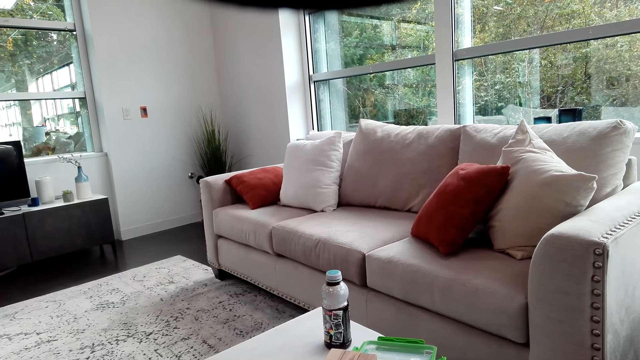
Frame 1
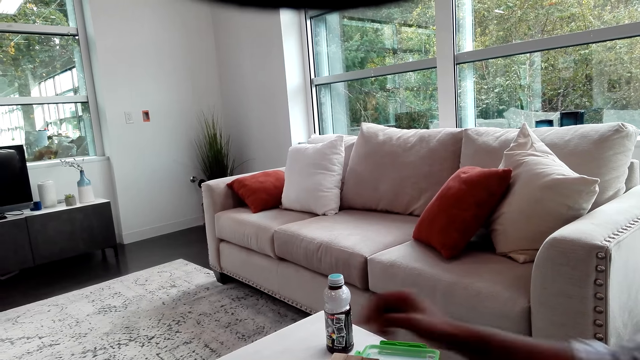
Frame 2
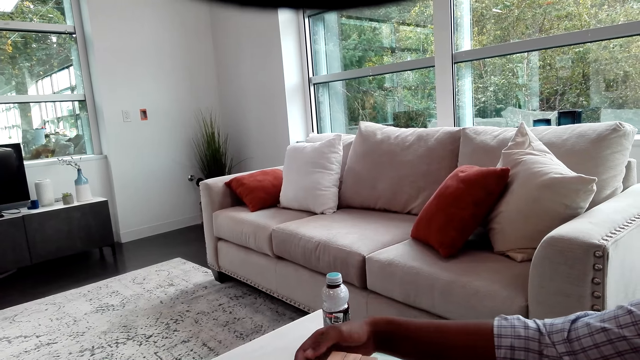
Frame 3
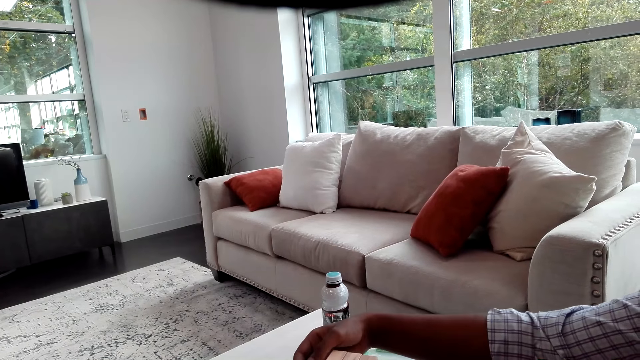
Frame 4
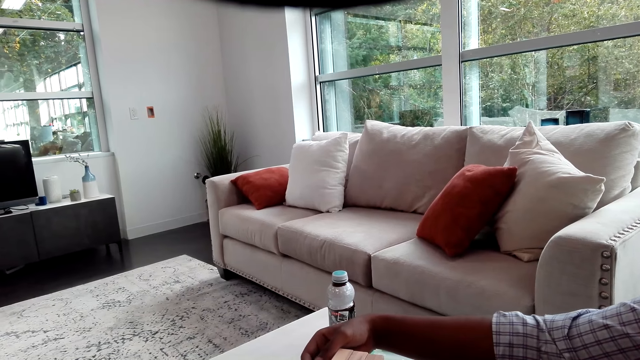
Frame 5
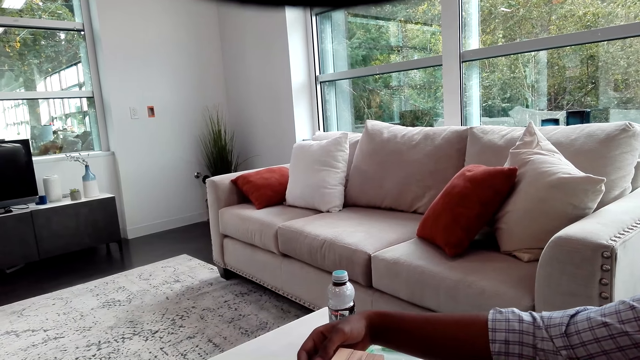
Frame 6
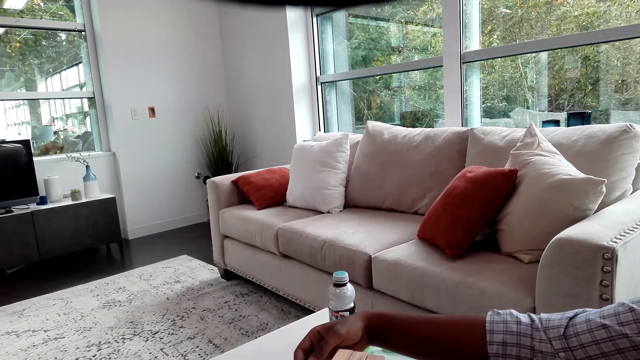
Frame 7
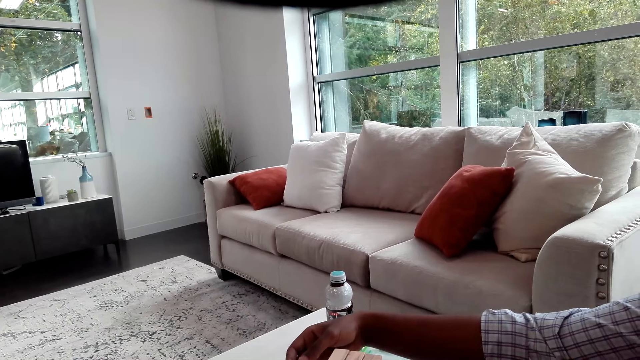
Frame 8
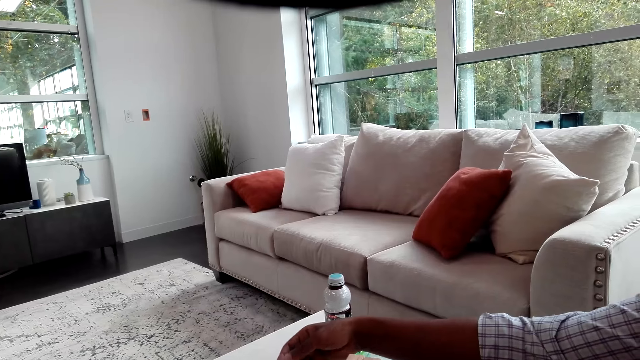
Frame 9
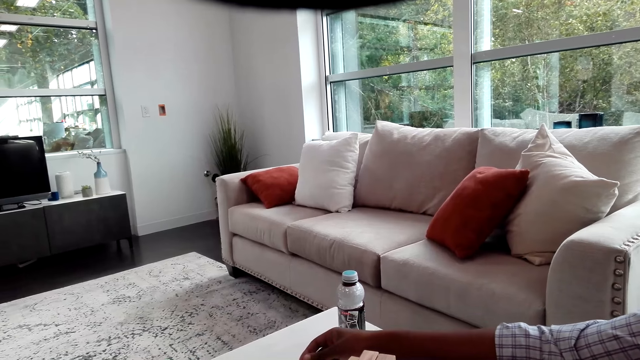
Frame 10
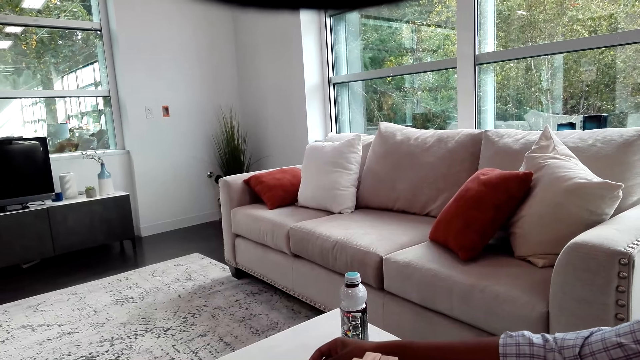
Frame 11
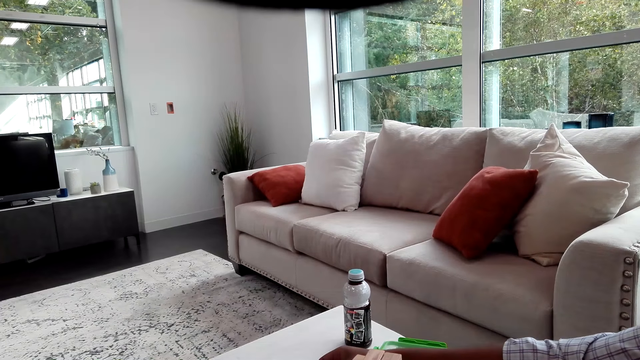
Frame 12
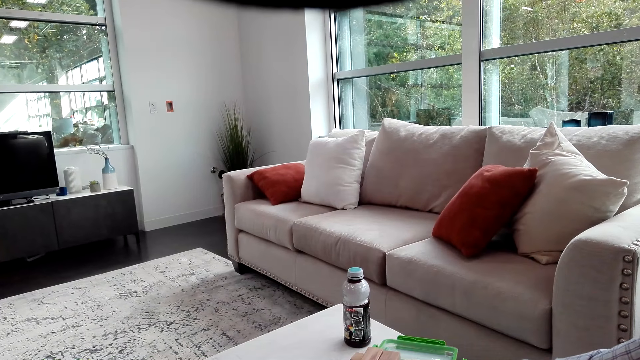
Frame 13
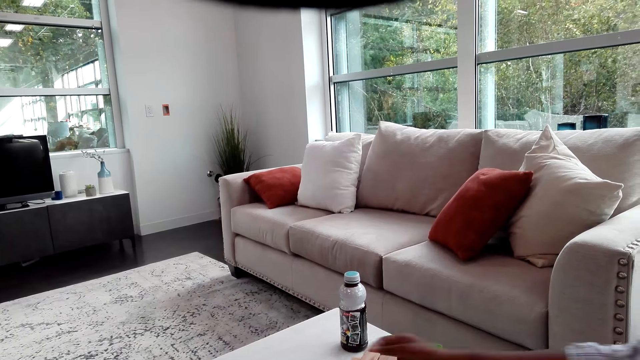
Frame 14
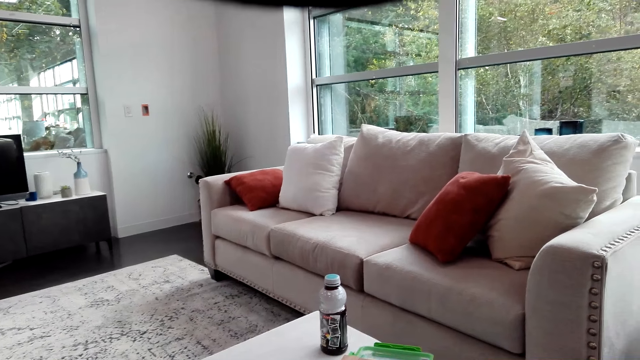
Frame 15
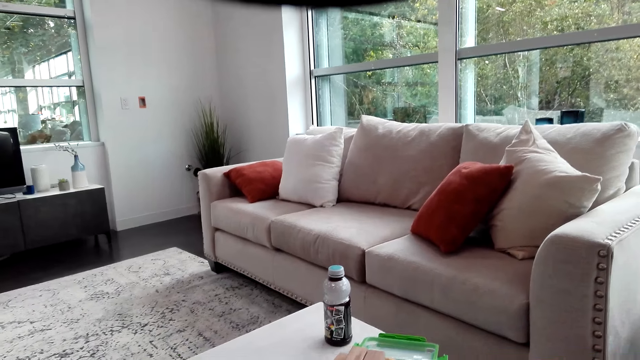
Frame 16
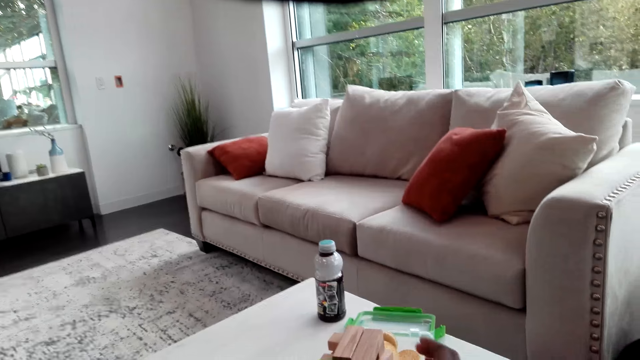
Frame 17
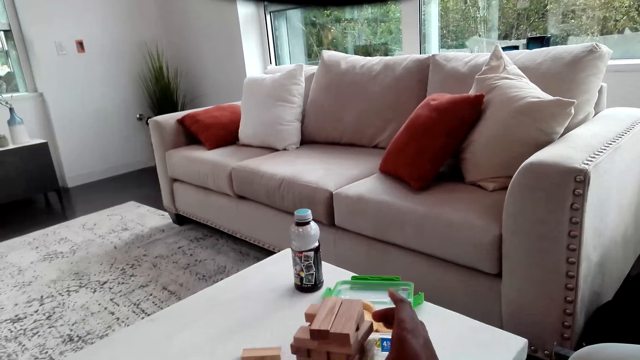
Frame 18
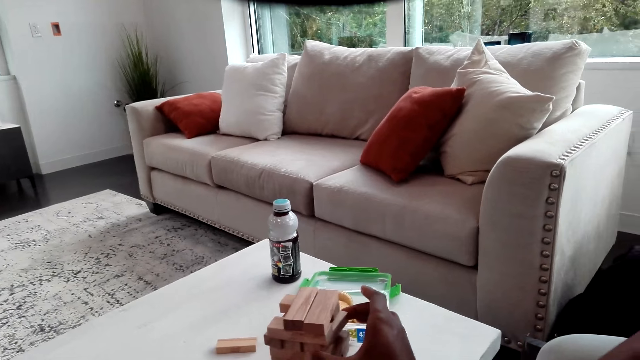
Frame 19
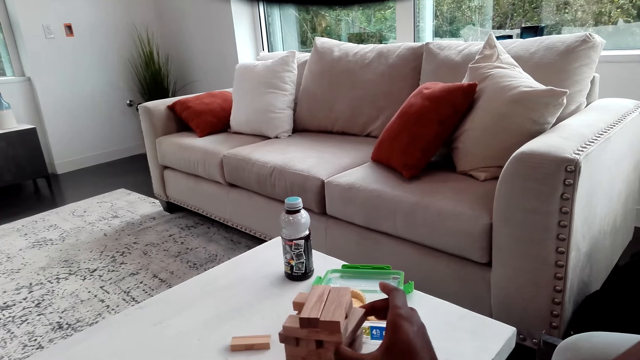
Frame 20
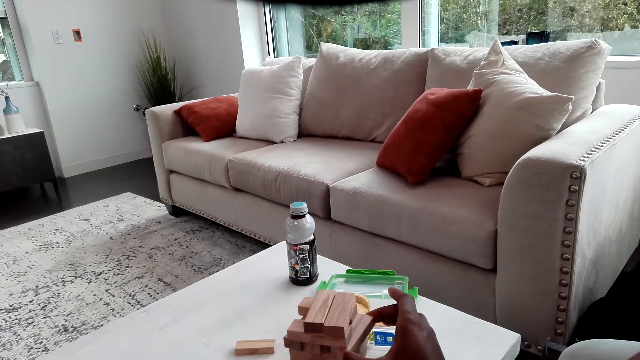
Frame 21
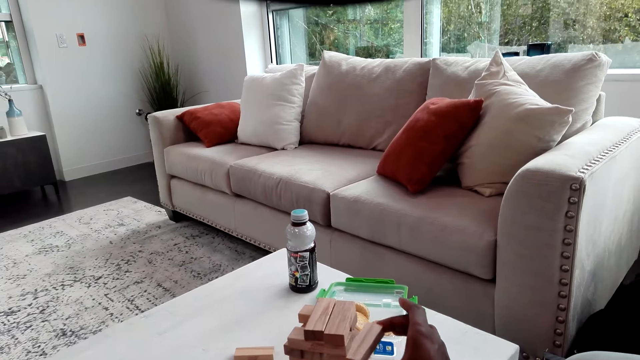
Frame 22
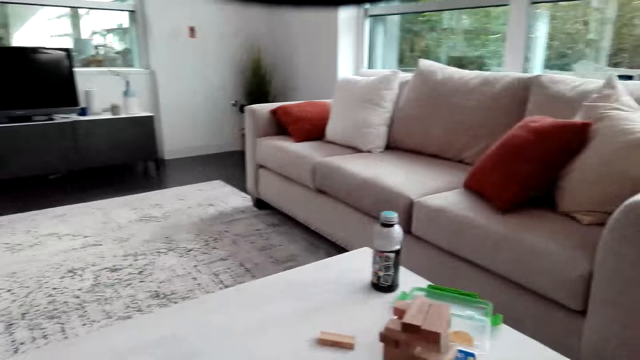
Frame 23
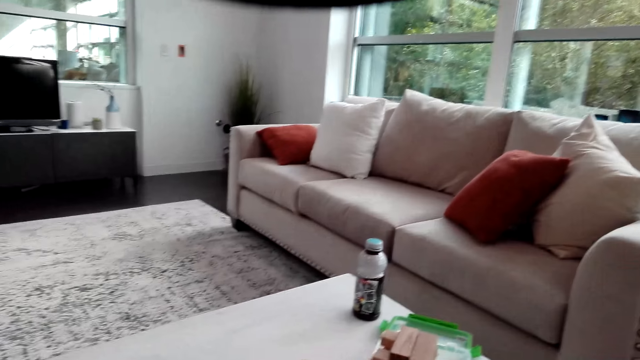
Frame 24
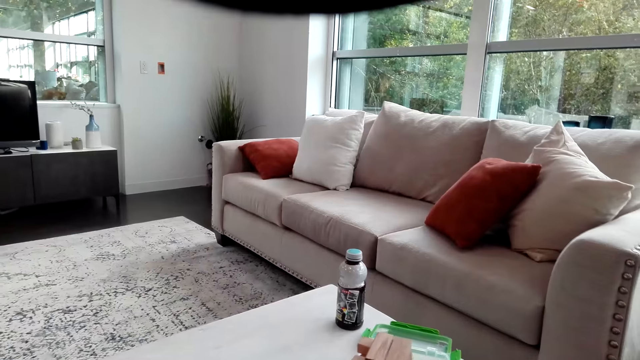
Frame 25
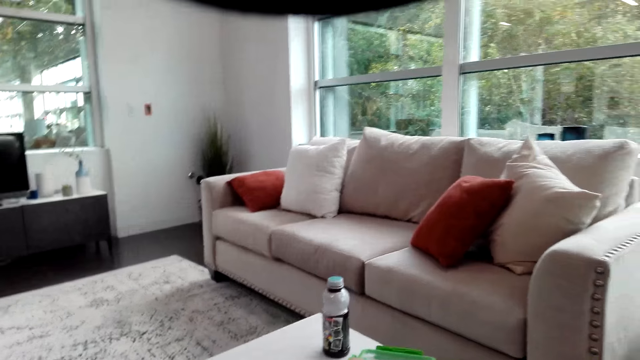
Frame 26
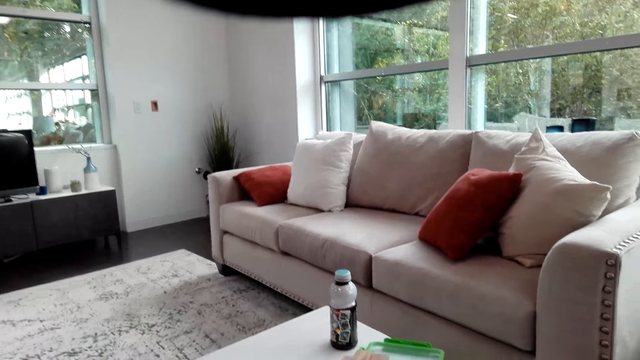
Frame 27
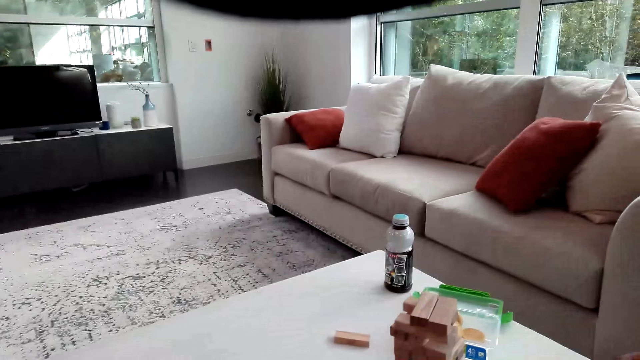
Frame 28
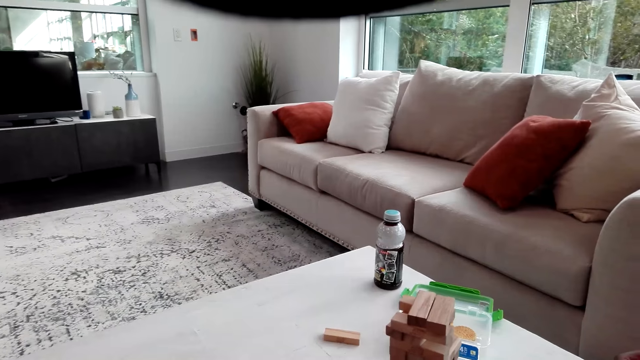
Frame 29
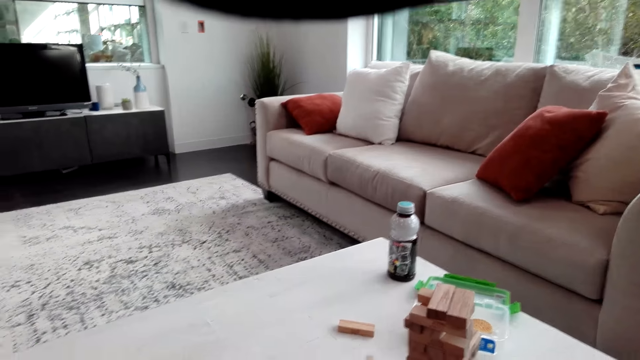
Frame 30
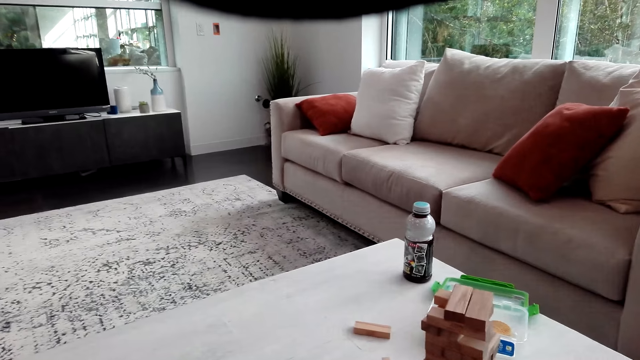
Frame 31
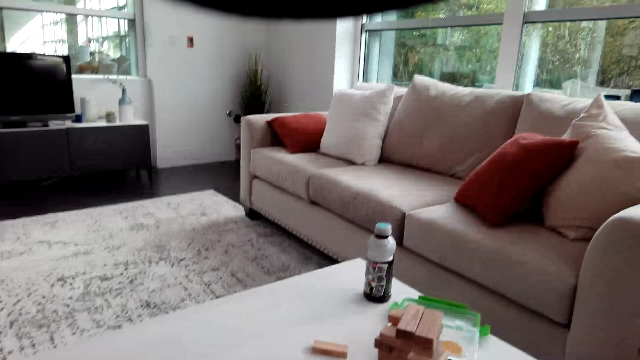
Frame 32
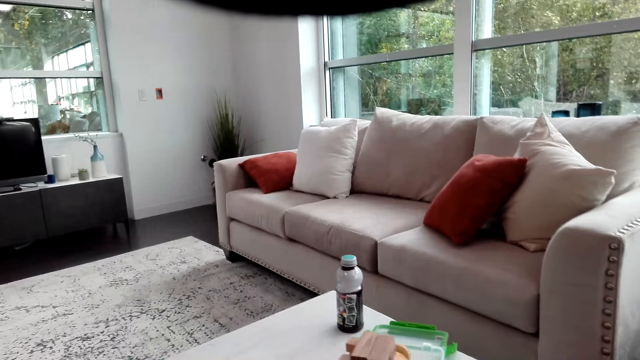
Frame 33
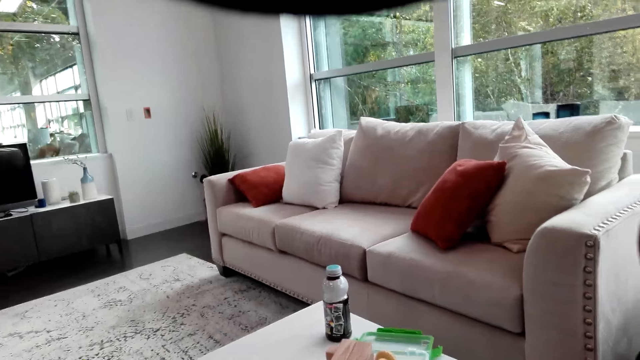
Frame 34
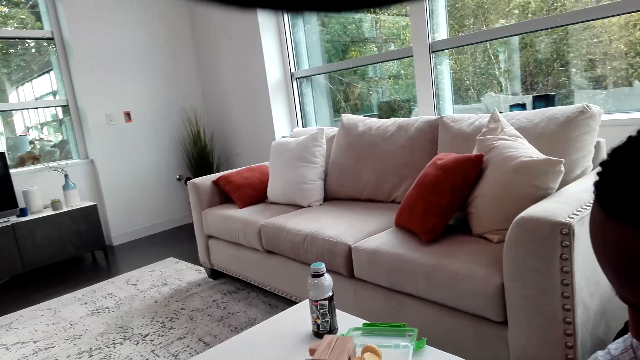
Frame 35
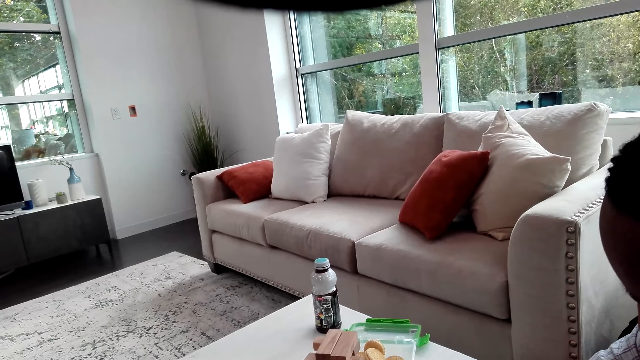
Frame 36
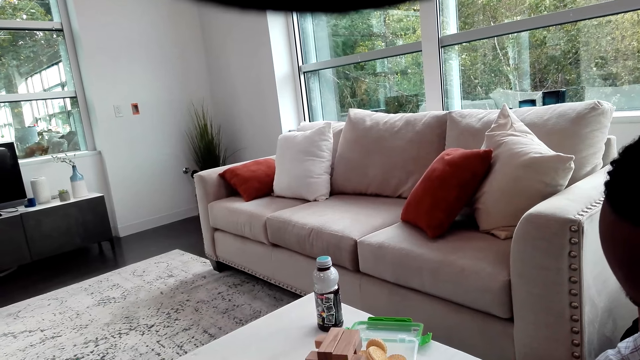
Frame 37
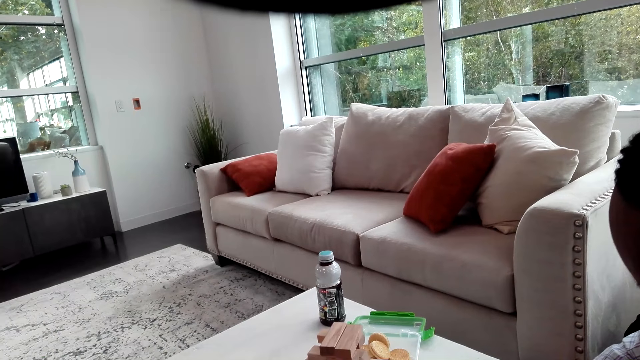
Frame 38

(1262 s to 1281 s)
A man plays the jenga game. The man moves a container of snacks on the table. The man plays the jenga game. The camera wearer removes a wooden block from the others. They look at the wooden blocks on the table.
